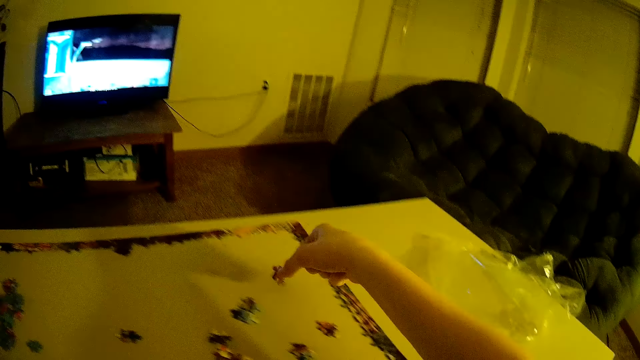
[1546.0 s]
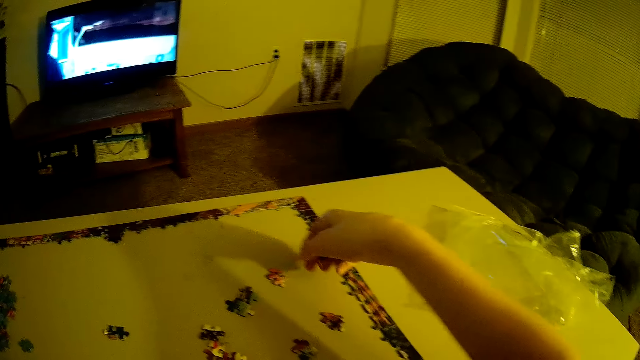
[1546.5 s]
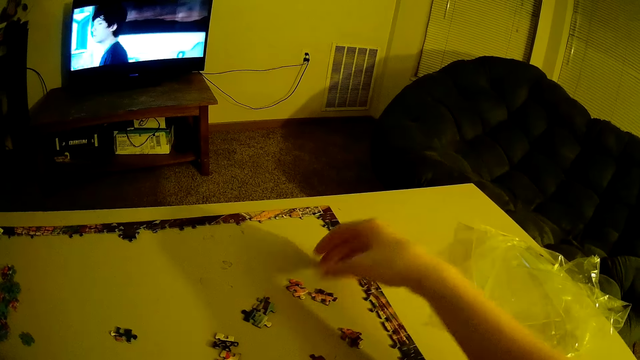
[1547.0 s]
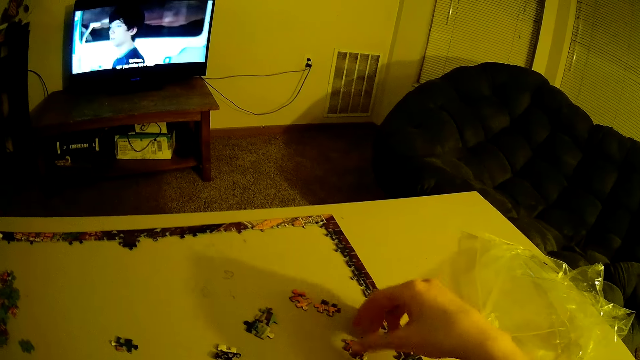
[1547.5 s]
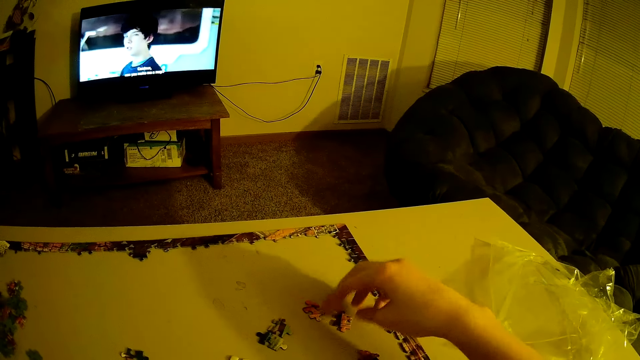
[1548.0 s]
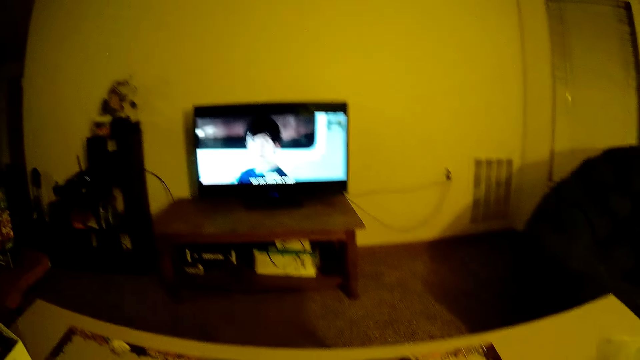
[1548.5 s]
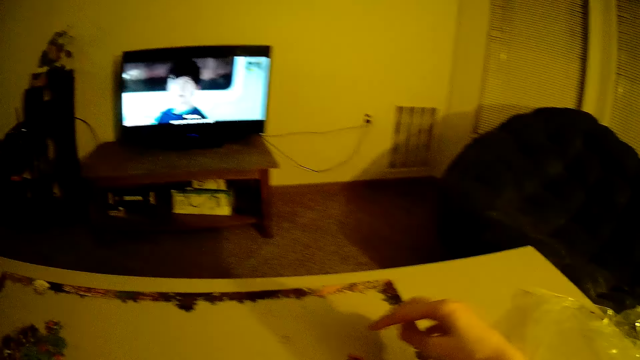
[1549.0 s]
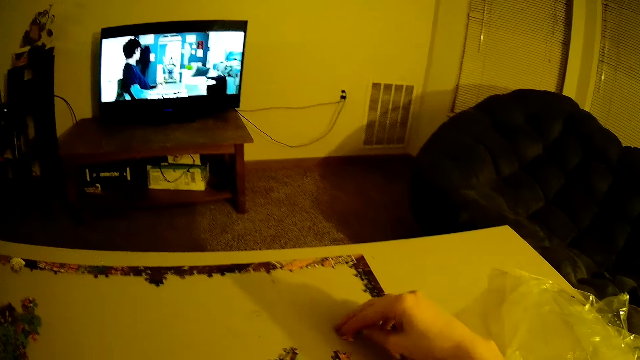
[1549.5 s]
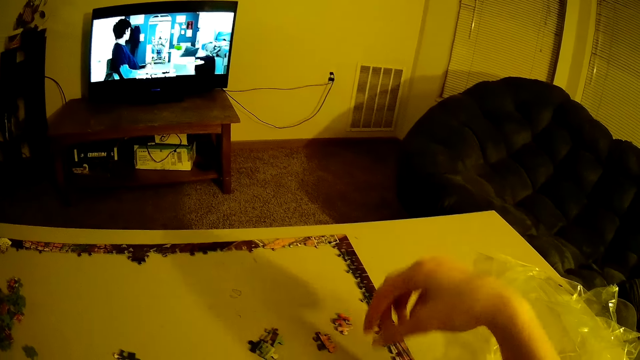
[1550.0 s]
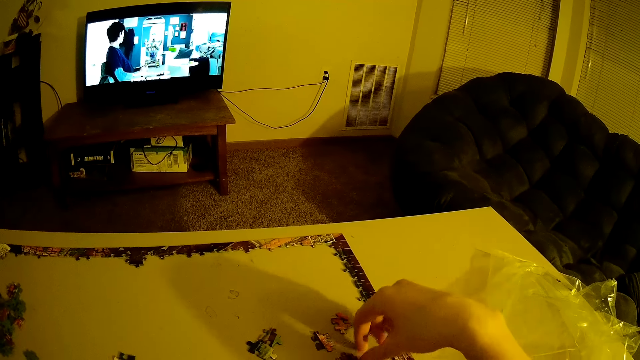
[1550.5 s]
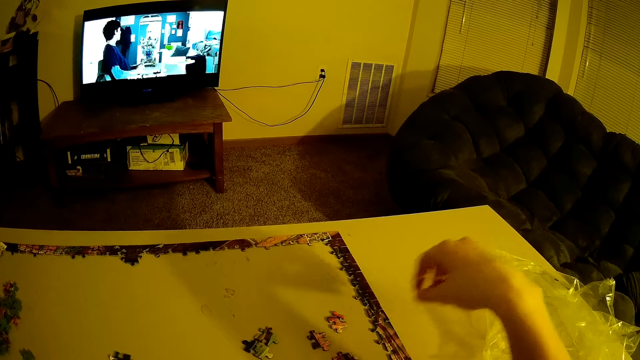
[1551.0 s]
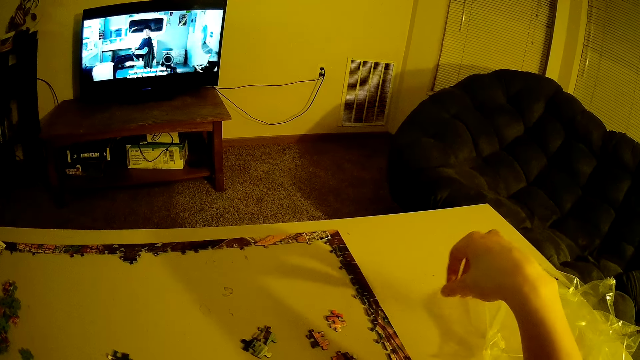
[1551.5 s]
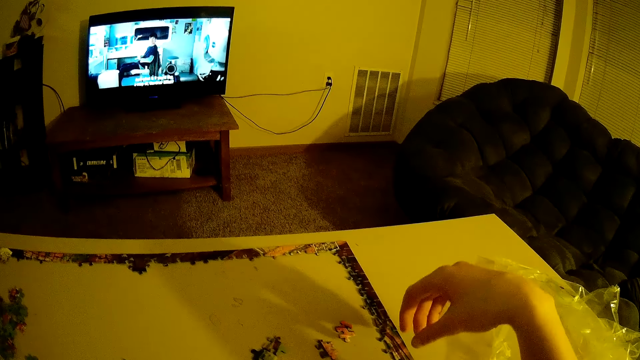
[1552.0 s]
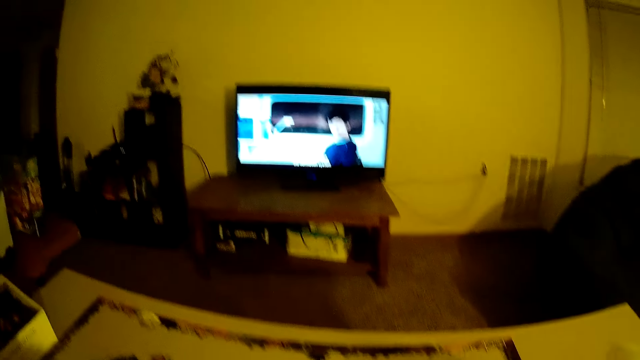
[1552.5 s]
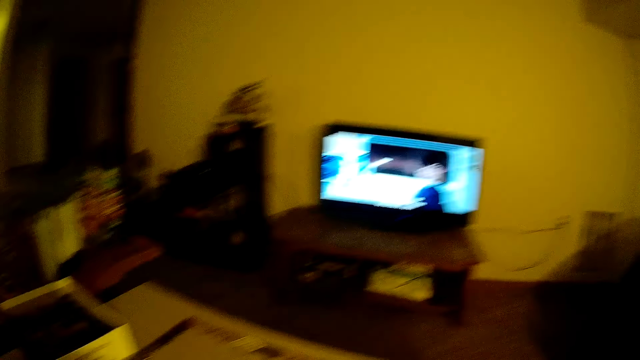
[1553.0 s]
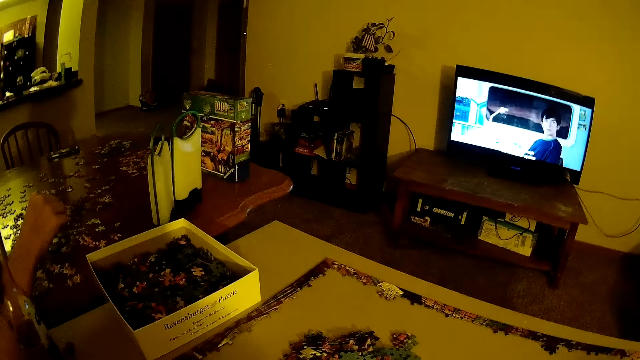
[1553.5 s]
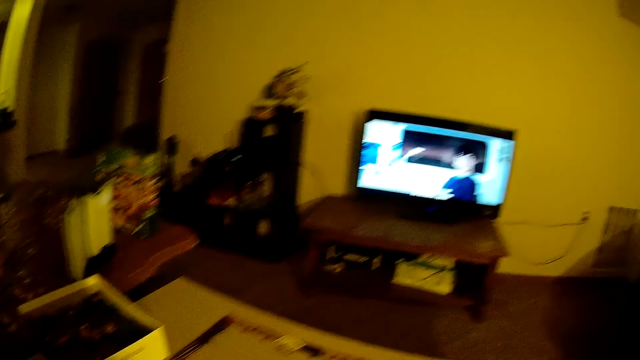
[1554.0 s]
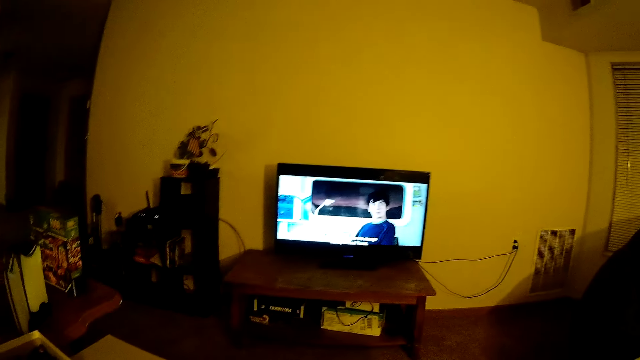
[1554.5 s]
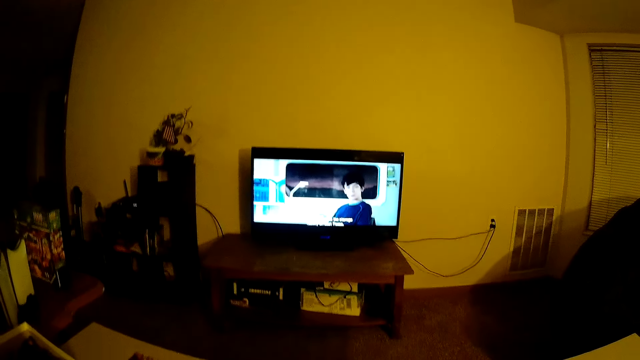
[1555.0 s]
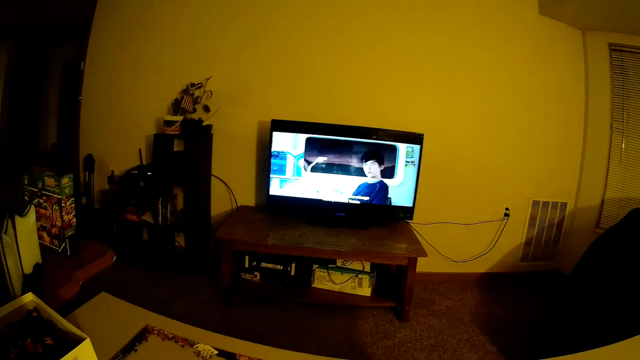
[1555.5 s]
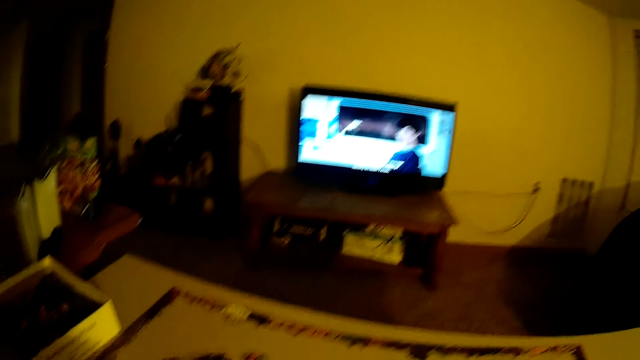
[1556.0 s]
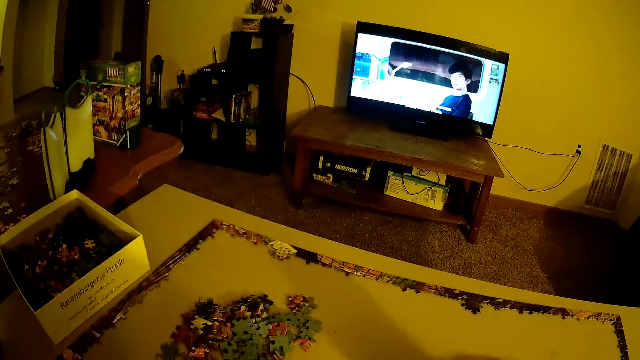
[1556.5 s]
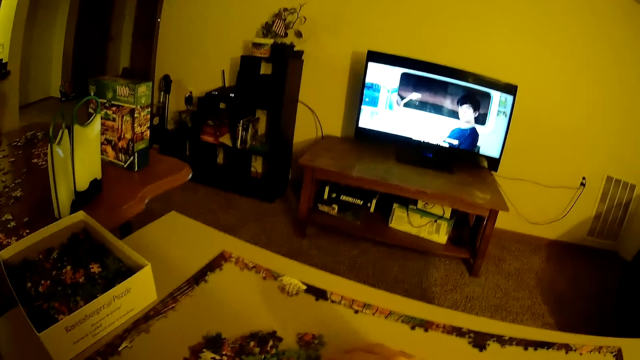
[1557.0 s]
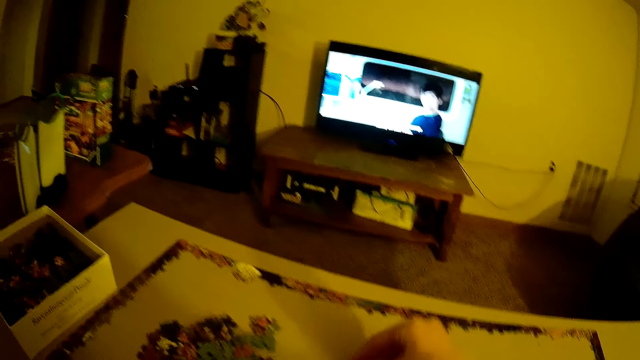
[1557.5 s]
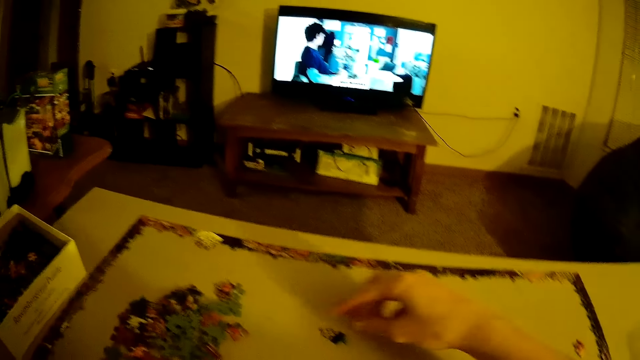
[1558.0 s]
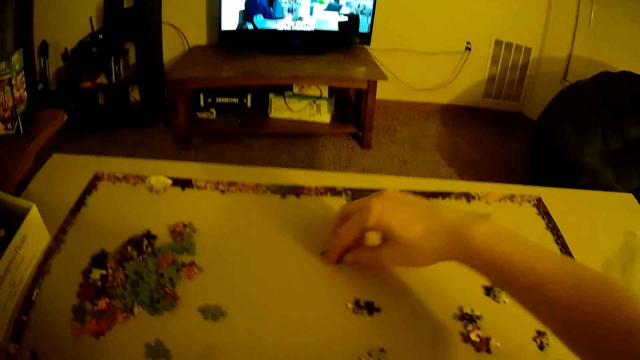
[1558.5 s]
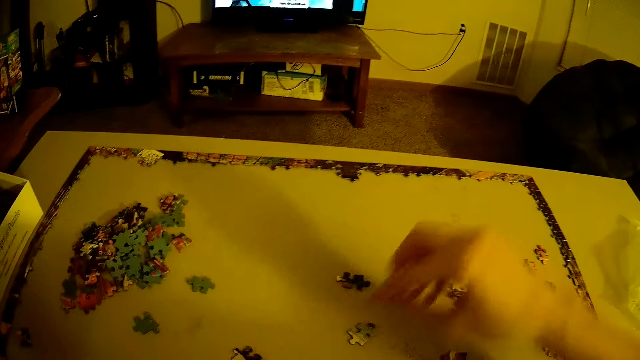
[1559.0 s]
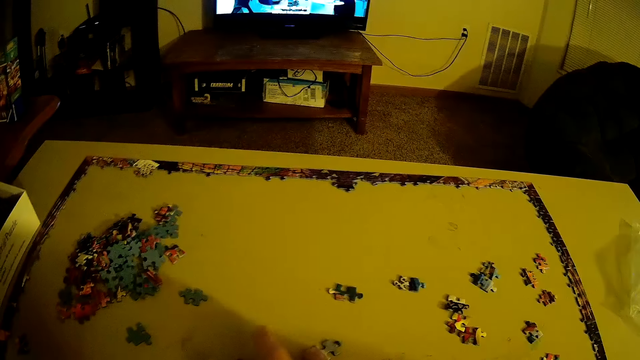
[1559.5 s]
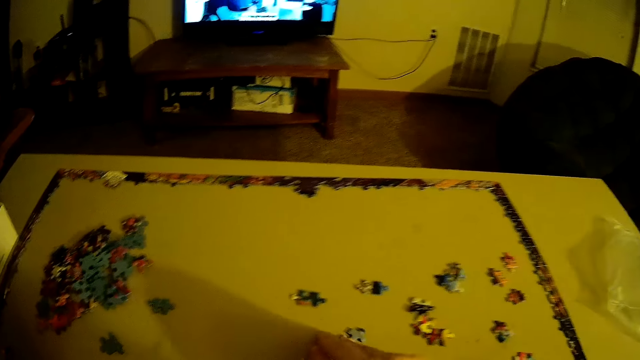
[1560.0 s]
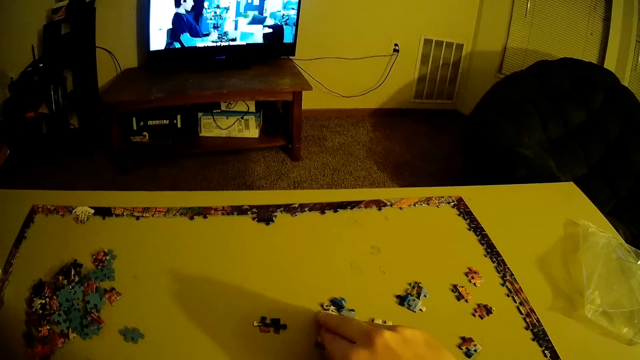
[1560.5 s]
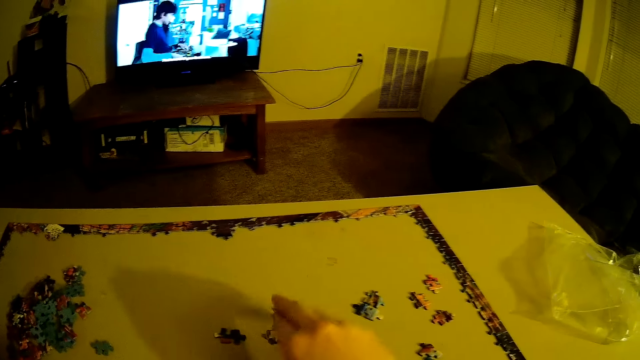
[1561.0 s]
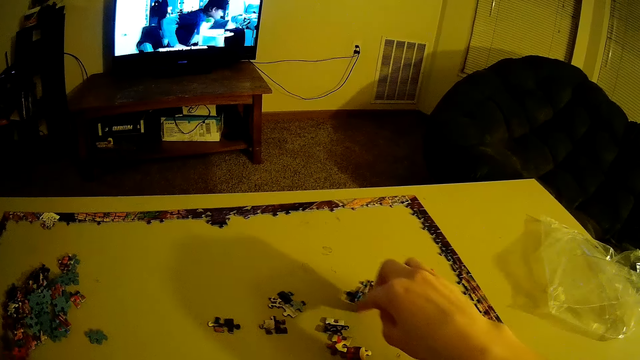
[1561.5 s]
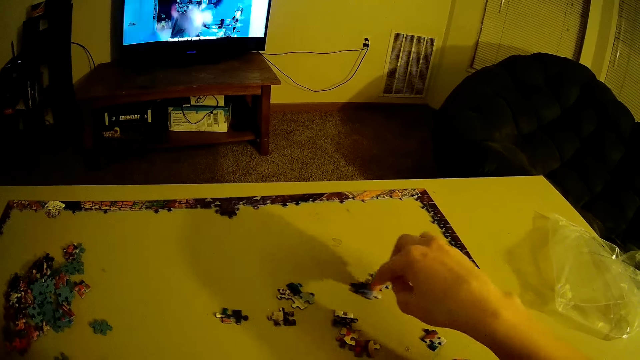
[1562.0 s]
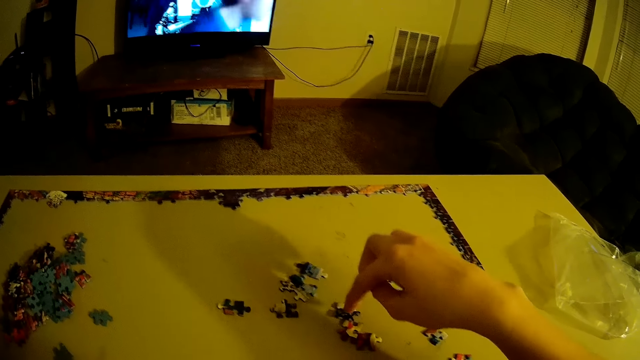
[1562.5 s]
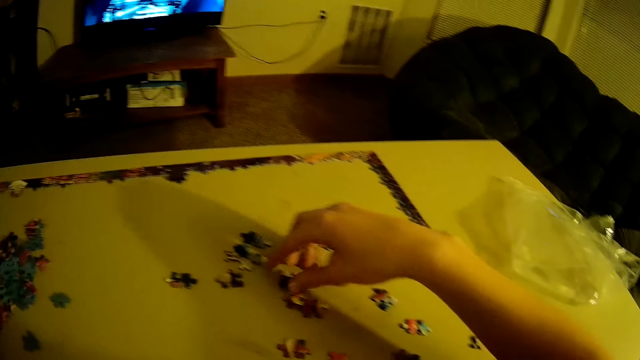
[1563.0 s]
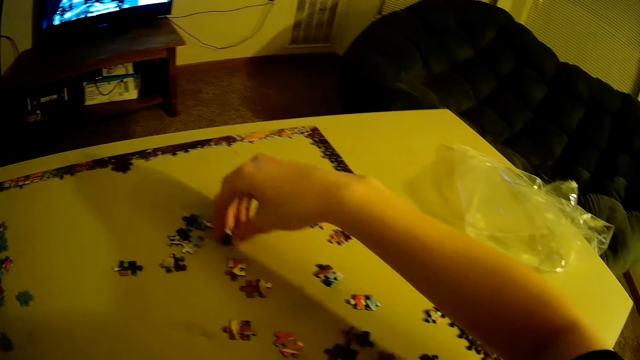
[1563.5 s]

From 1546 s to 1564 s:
The camera wearer places a card on the table. They slide the card on the table.

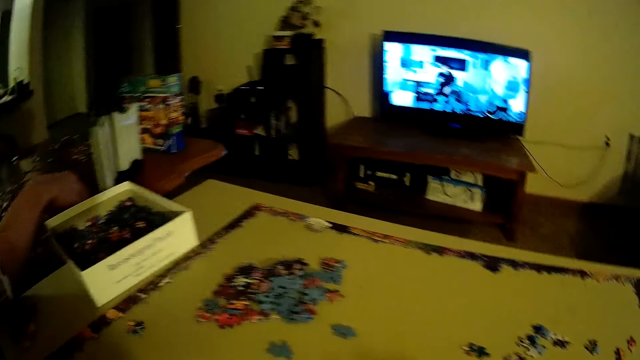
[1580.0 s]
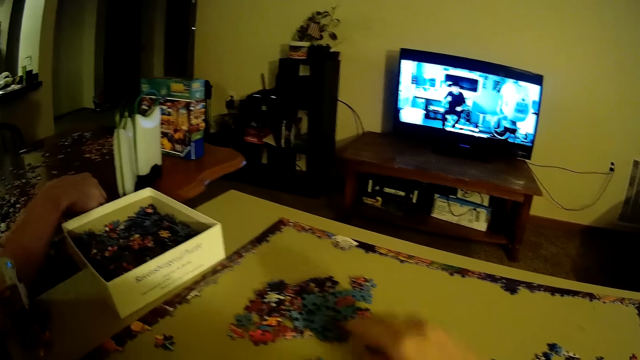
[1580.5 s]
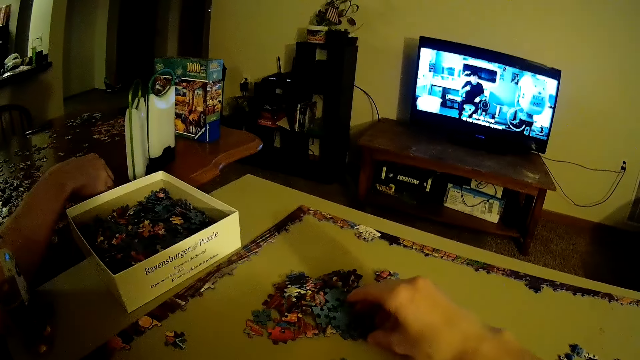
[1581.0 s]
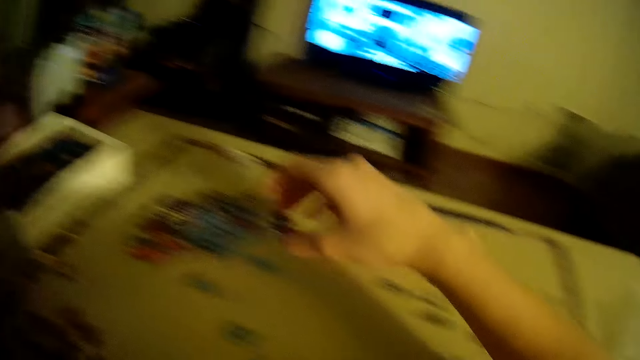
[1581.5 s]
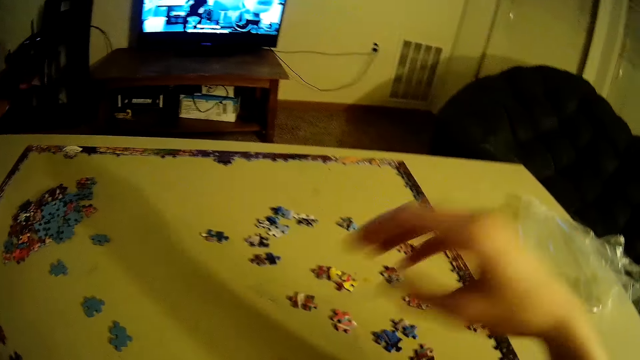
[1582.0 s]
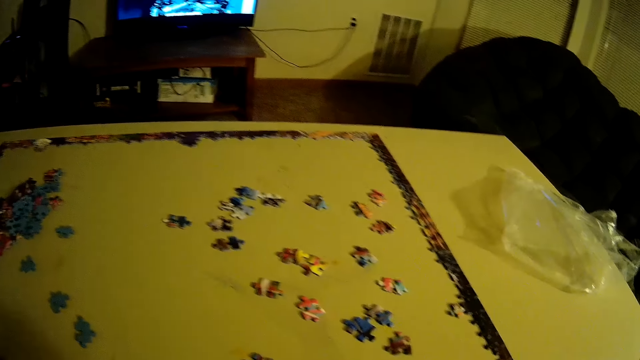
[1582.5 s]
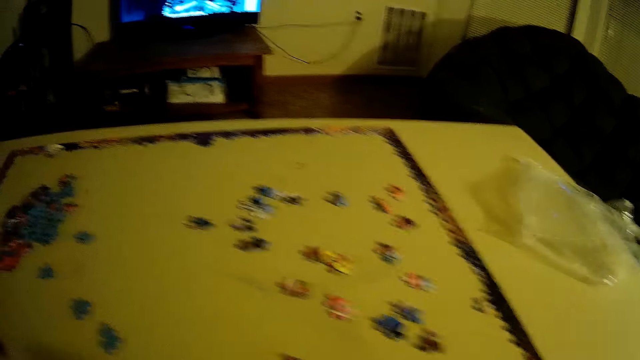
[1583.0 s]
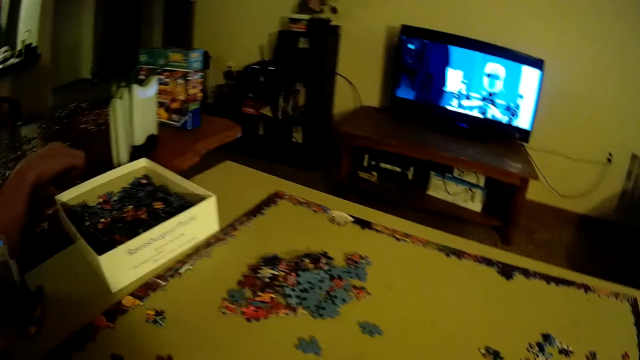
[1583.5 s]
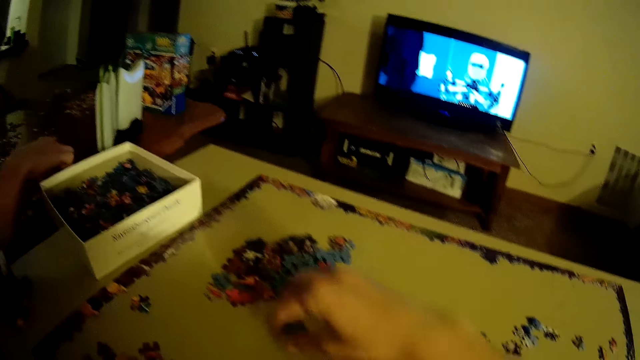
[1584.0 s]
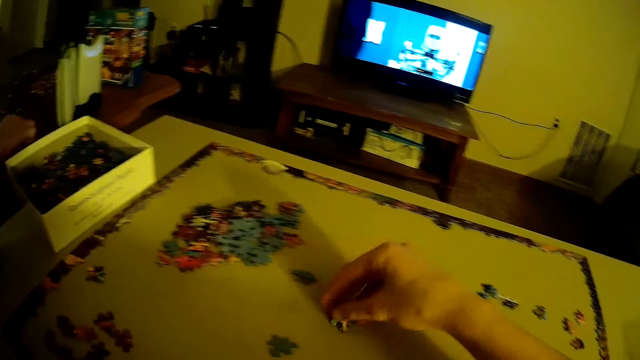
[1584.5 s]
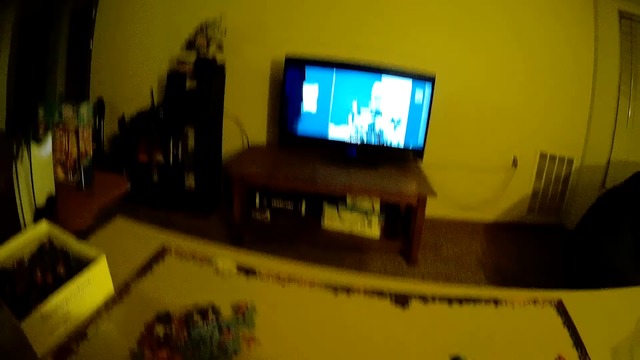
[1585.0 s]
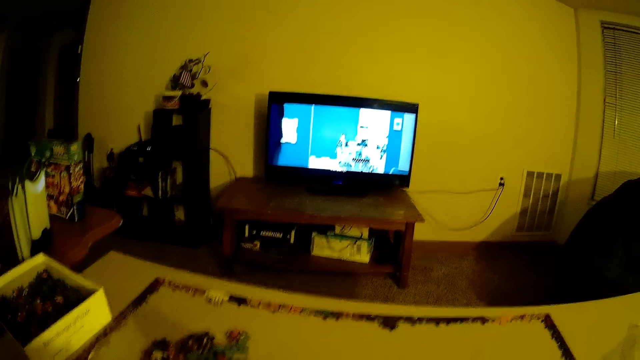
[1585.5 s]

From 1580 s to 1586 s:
The camera wearer picks up a card. They place the card on the table. They pick up the card.
